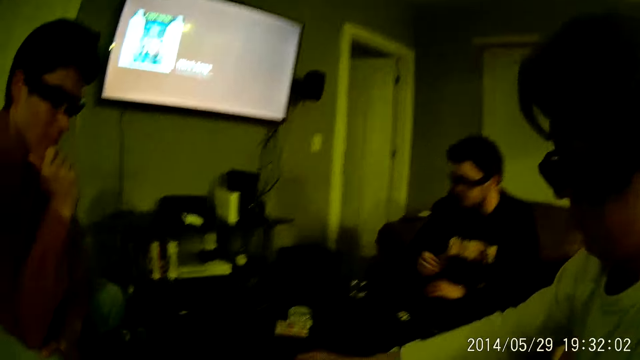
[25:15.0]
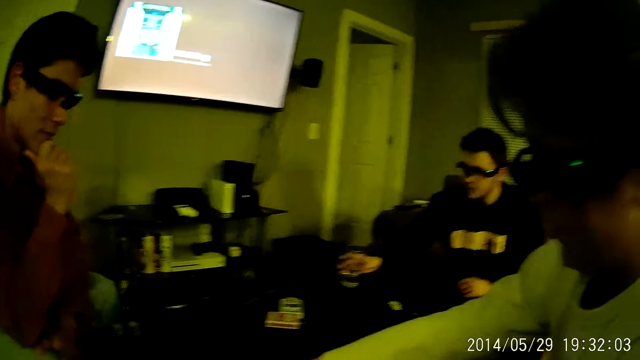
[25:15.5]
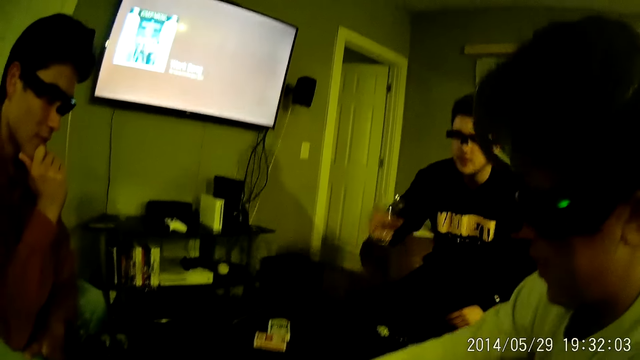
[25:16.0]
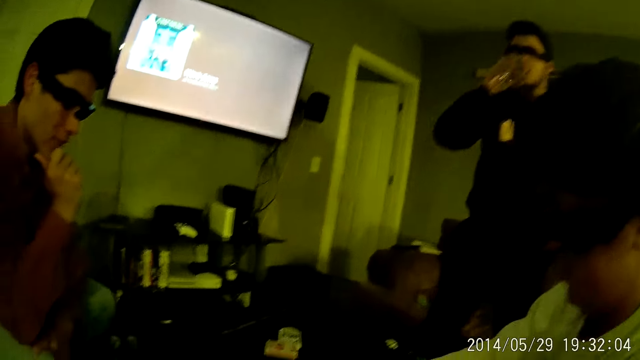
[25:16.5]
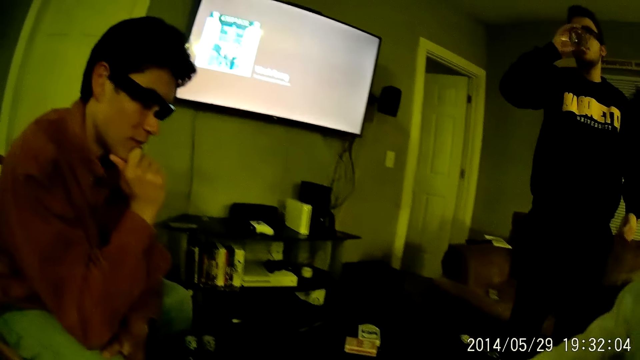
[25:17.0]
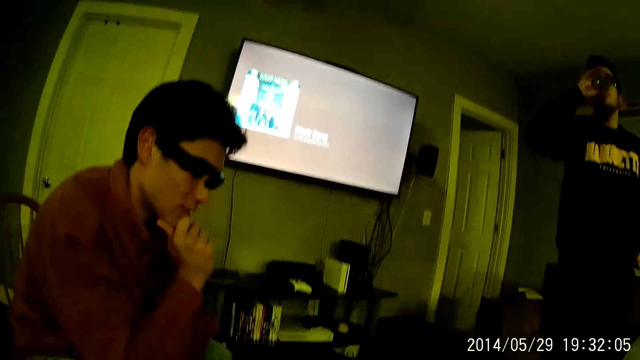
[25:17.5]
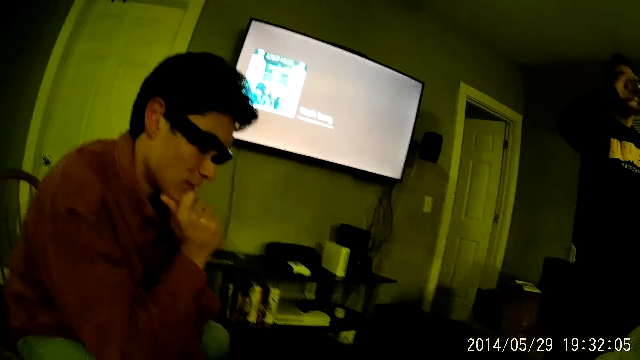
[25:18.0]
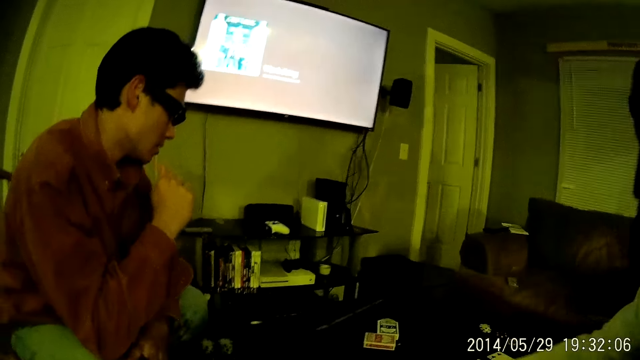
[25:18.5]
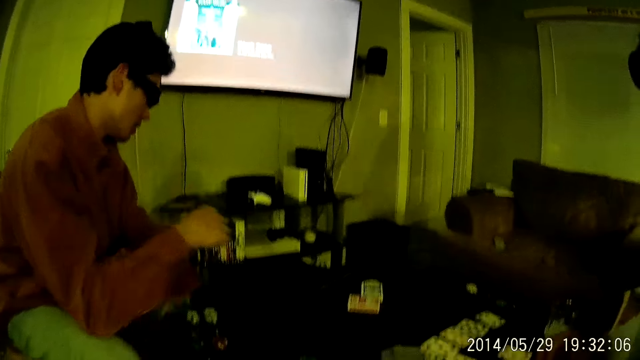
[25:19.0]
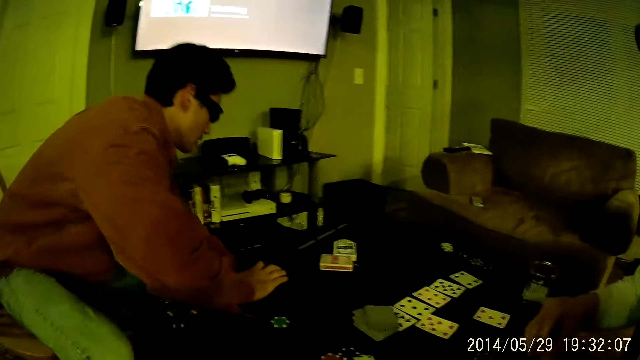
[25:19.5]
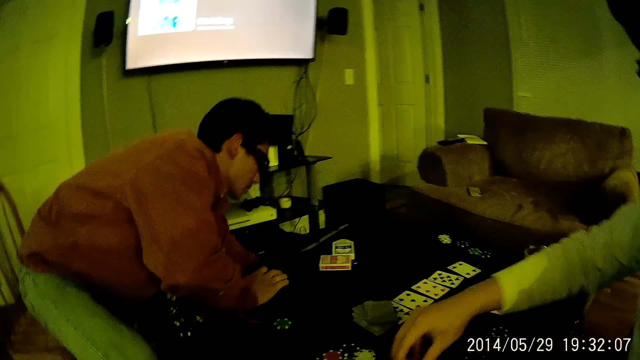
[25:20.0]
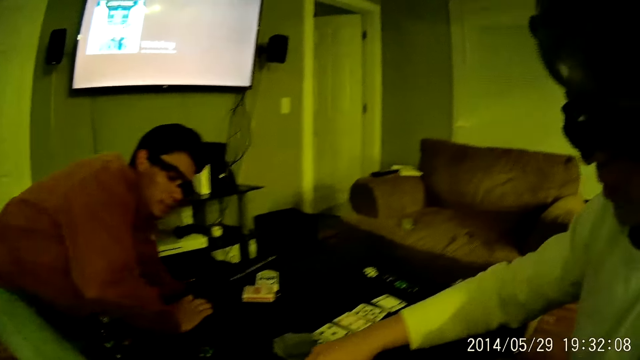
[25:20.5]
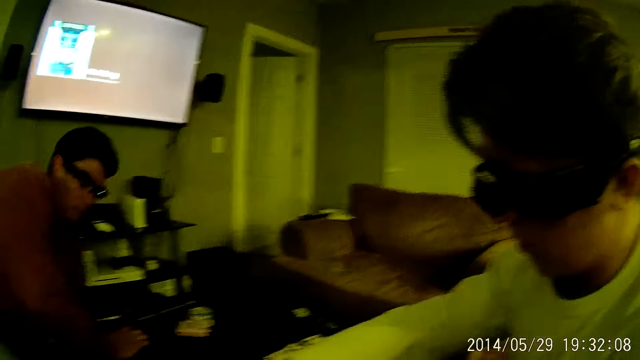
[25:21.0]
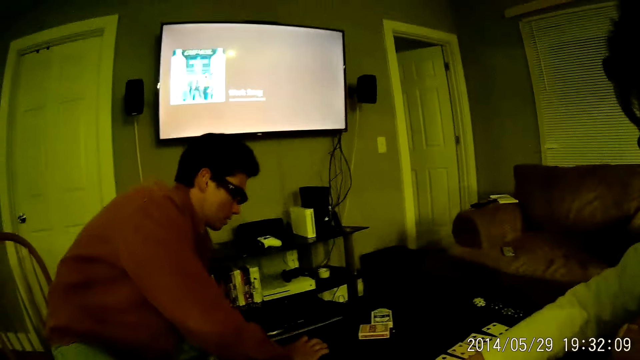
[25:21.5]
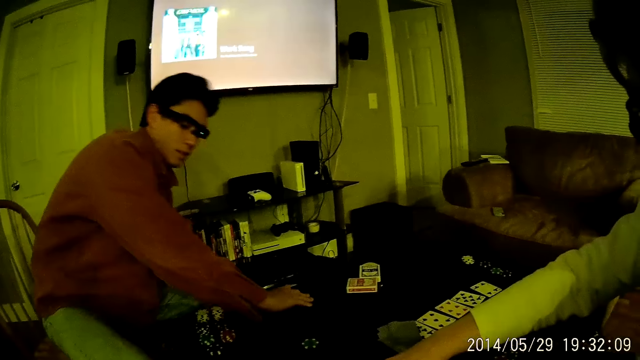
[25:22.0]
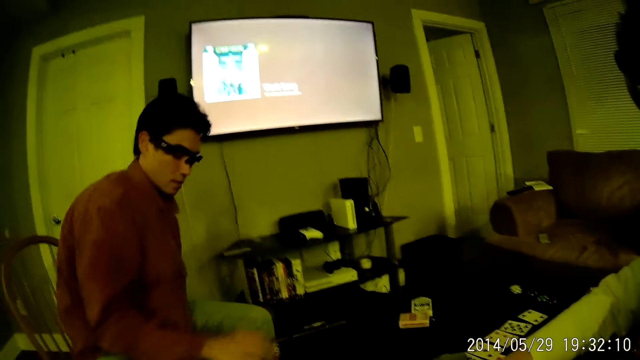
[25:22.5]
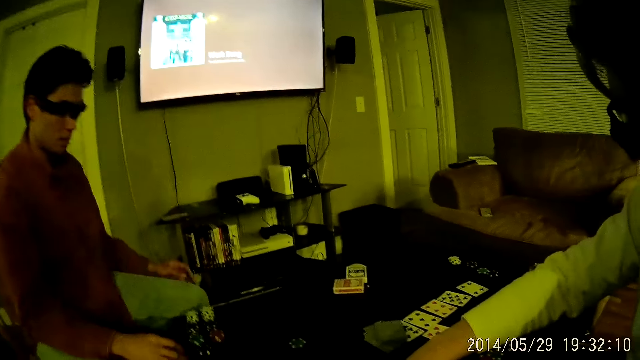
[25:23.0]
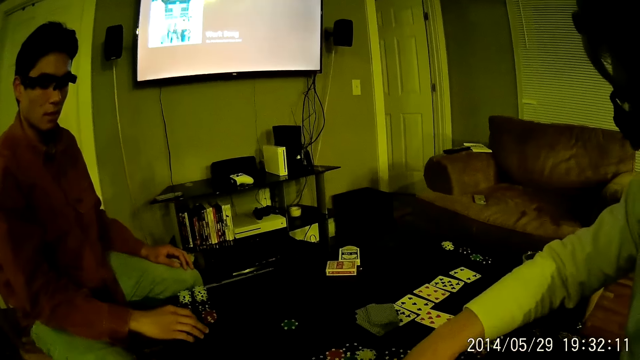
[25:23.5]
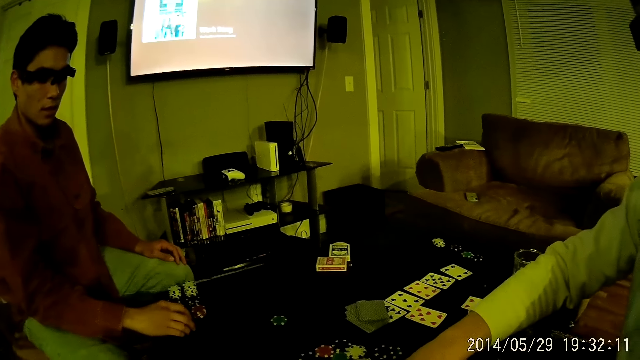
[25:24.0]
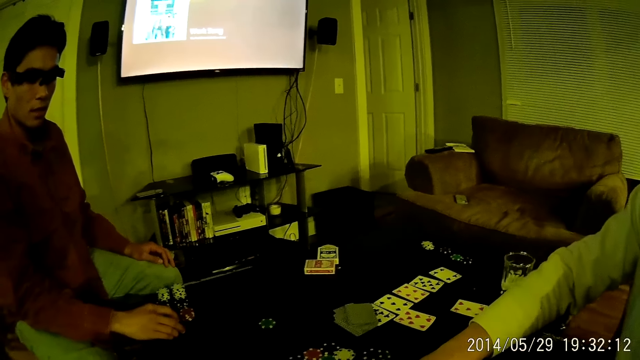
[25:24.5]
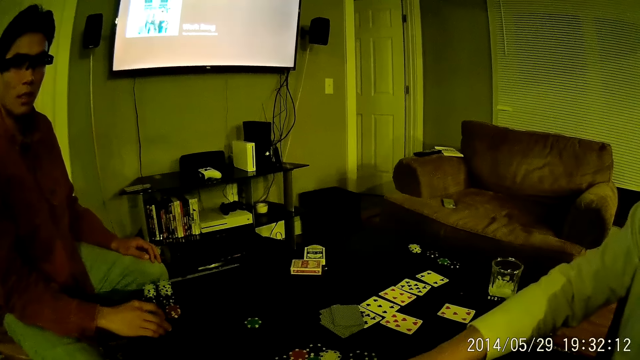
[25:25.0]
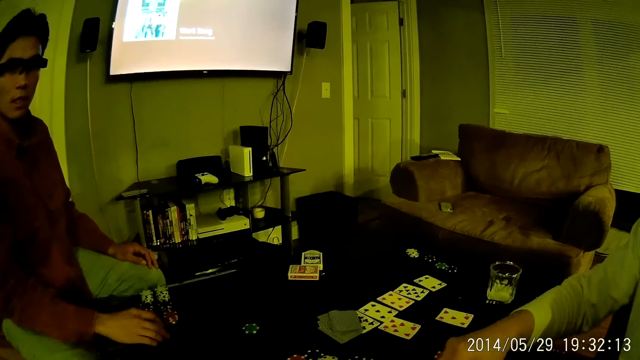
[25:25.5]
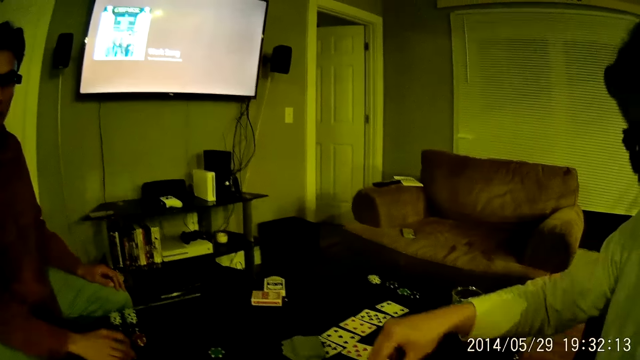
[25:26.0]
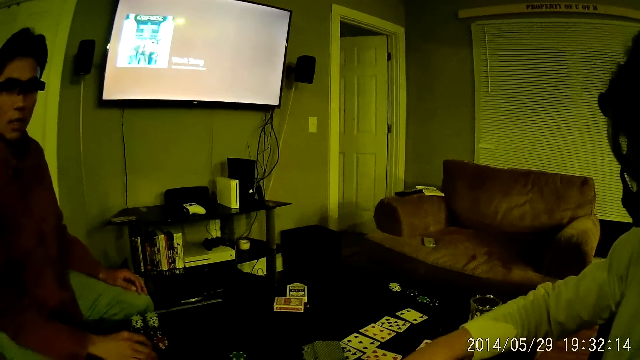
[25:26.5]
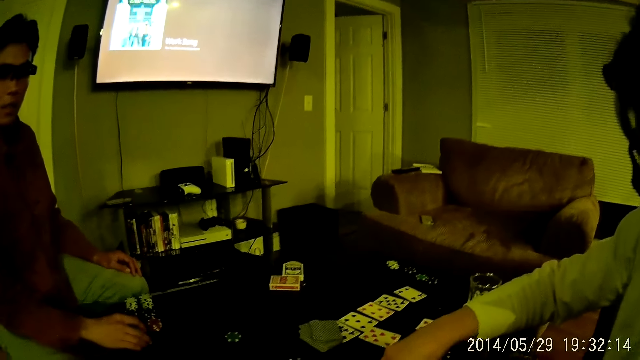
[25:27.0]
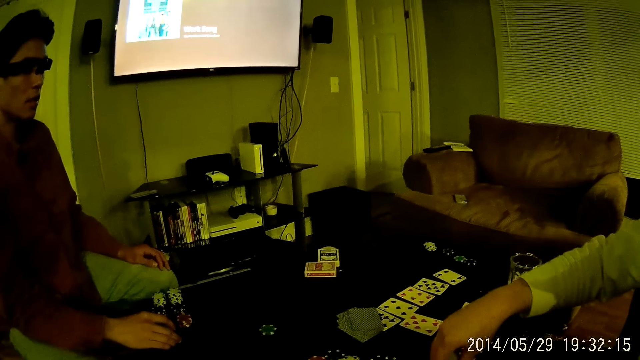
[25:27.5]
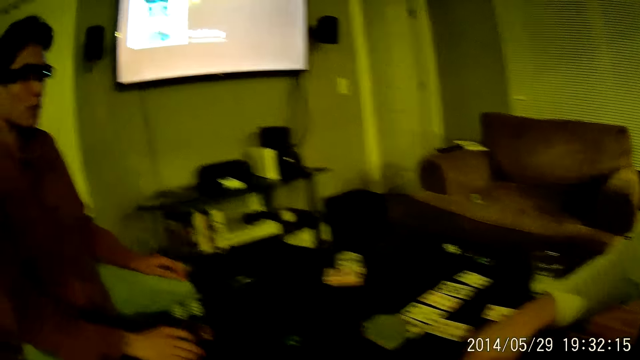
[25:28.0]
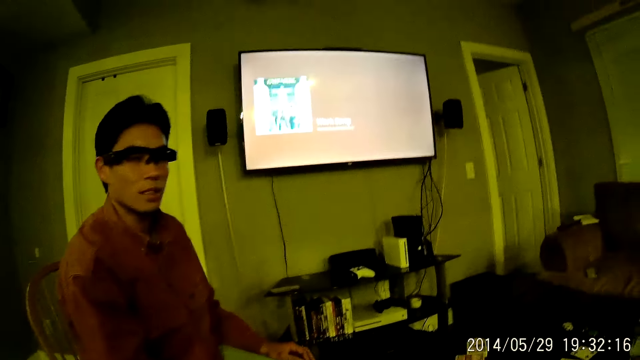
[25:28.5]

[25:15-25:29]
A man takes a glass cup of water from the table with his right hand. He stands up from a chair in a living room and drinks from the glass cup of water in his right hand. Another man touches the table with his right hand. He touches the floor with his left hand. A third man drops a poker chip in his right hand on the table. The second man touches his left leg with his left hand. He fiddles with the stack of poker chips on the table with his right hand. The camera wearer interacts with a person.

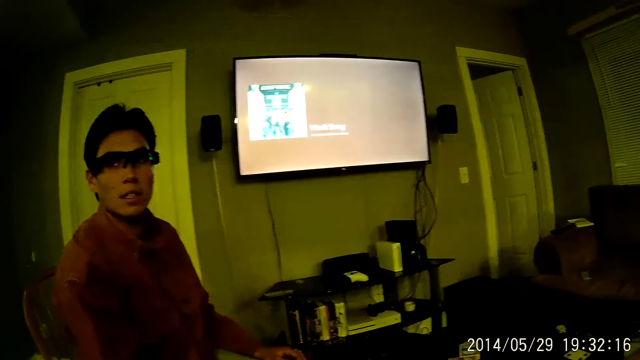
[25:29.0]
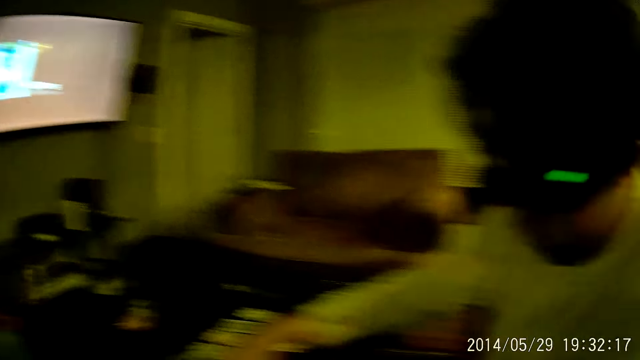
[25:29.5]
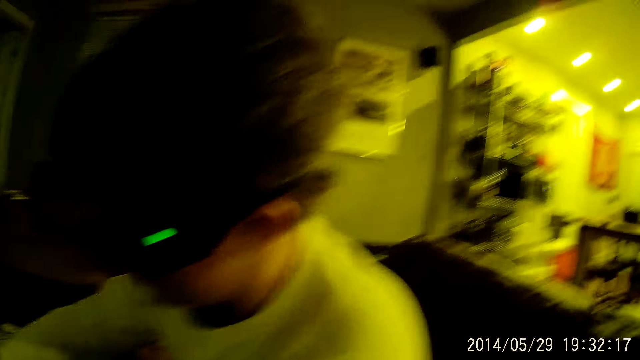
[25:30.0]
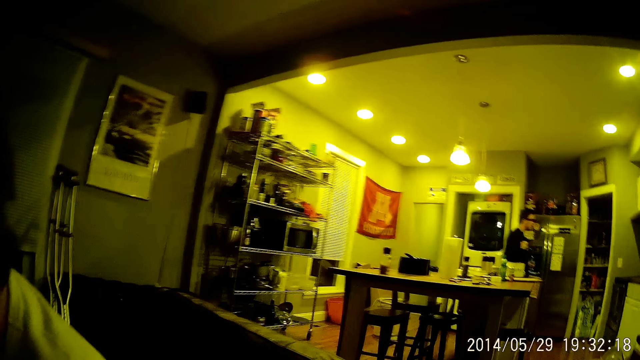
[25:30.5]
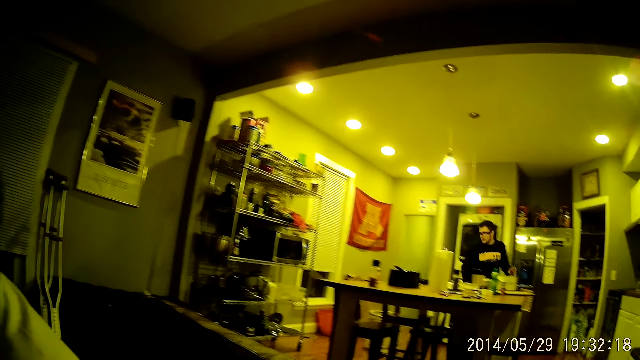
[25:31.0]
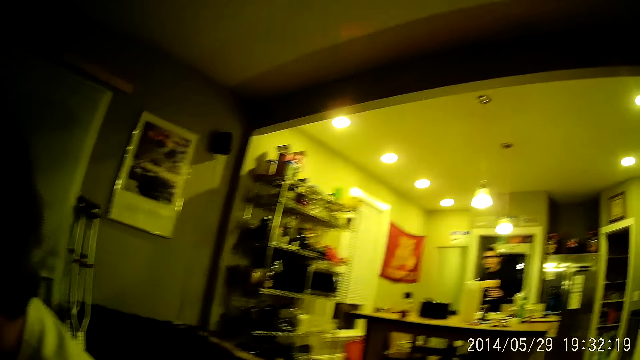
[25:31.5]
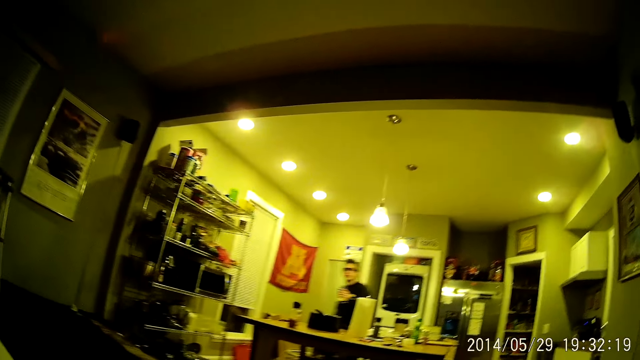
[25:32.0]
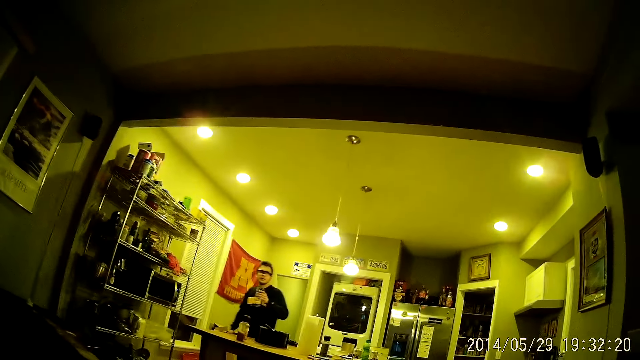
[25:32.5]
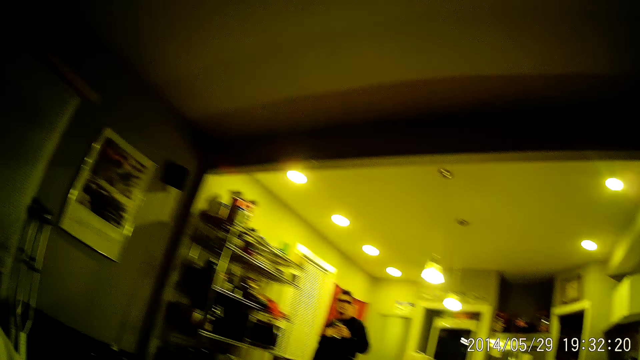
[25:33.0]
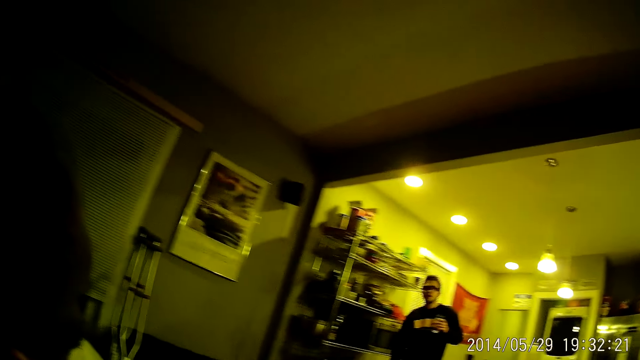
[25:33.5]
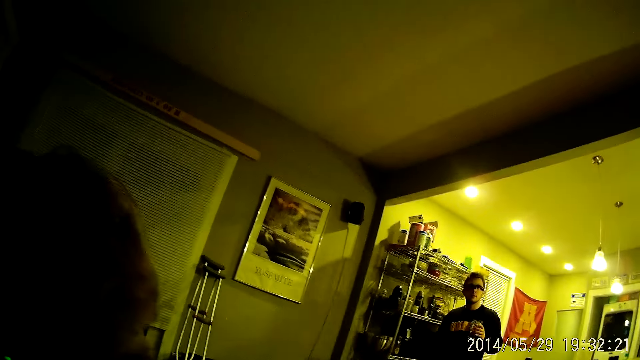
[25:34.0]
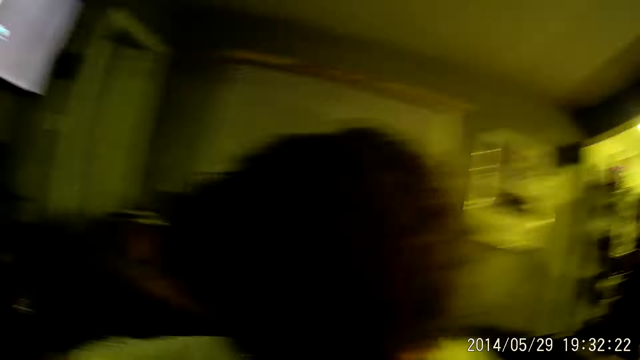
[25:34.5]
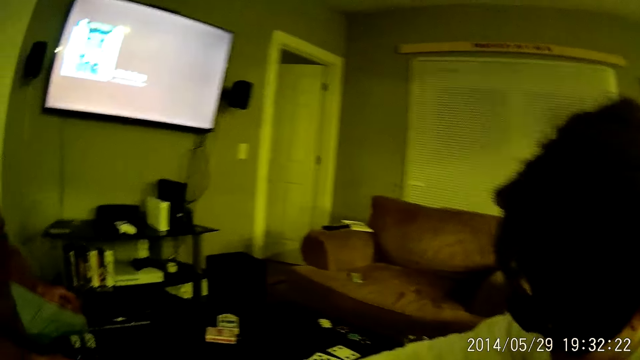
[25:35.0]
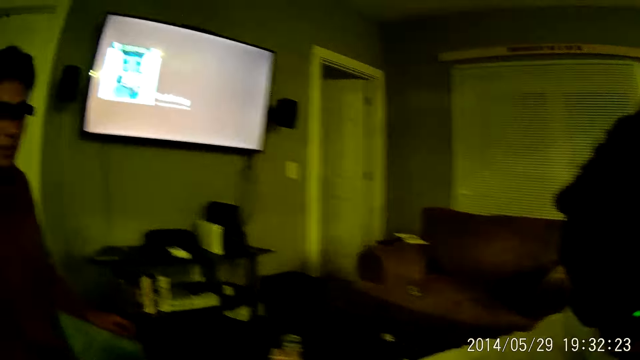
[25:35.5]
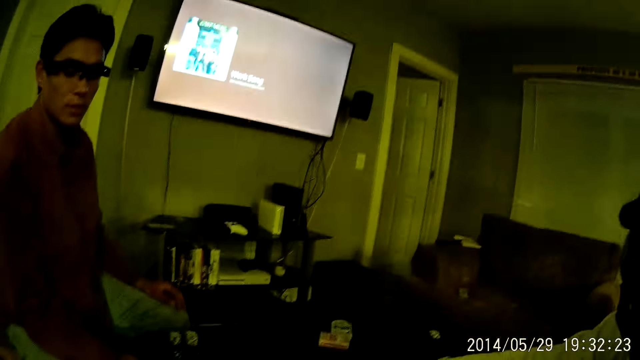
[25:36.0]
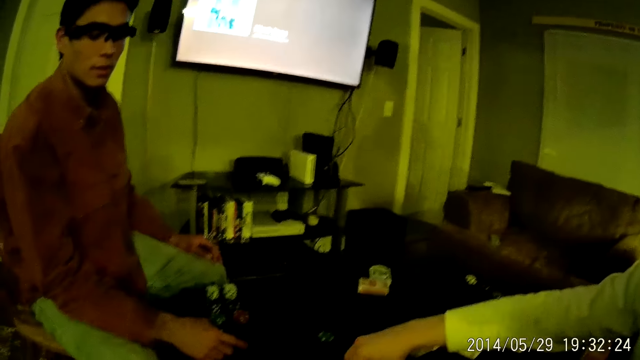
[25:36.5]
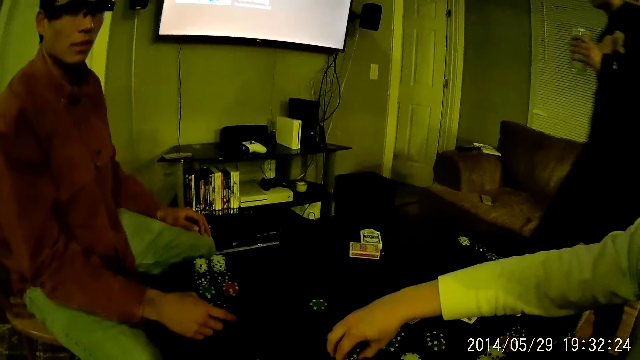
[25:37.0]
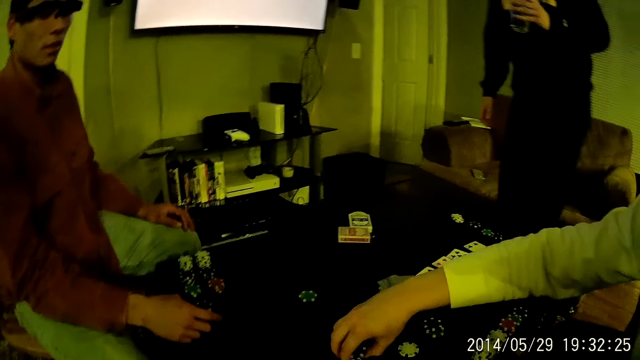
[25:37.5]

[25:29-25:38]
The camera wearer looks around the room. They interact with a person. A man fiddles with the stack of poker chips on the table with his right hand.
